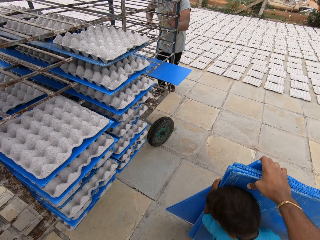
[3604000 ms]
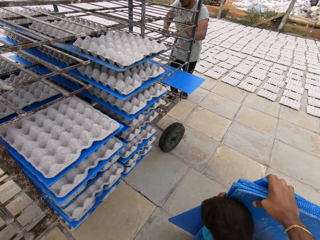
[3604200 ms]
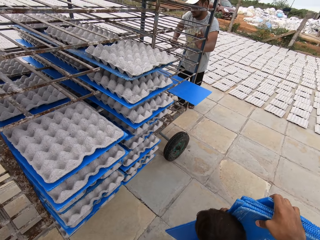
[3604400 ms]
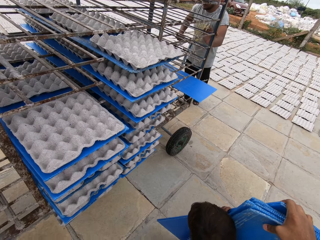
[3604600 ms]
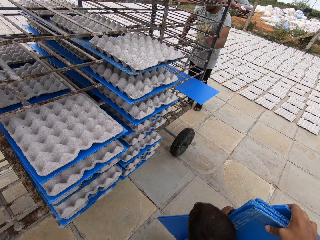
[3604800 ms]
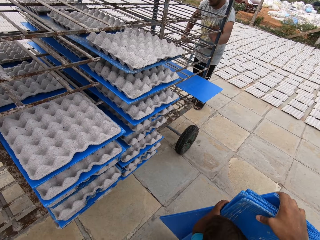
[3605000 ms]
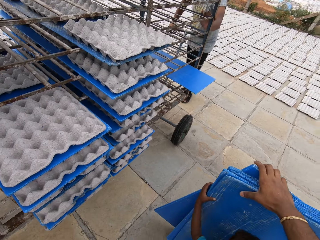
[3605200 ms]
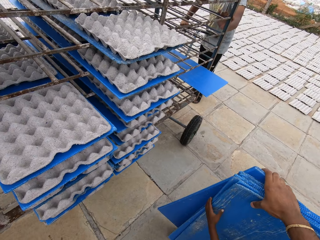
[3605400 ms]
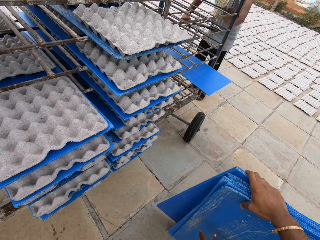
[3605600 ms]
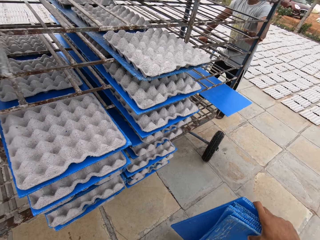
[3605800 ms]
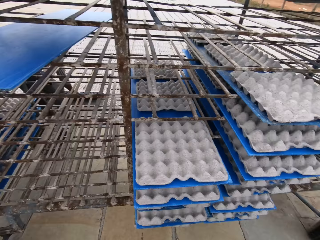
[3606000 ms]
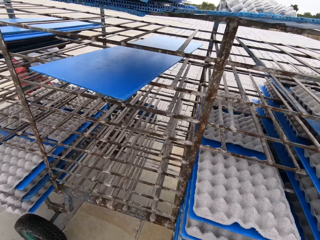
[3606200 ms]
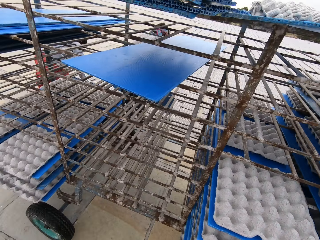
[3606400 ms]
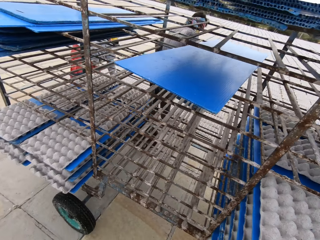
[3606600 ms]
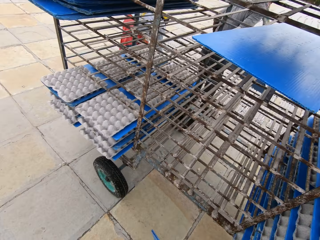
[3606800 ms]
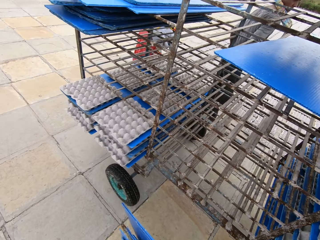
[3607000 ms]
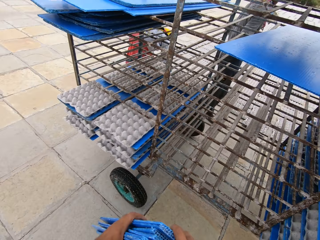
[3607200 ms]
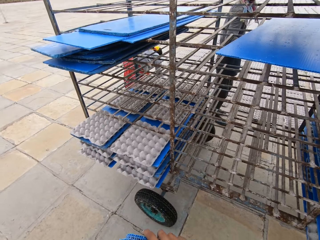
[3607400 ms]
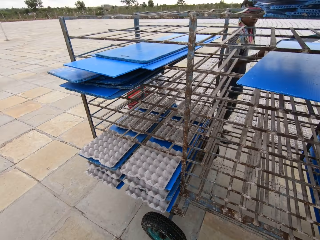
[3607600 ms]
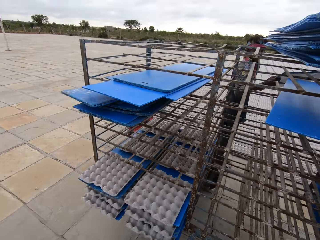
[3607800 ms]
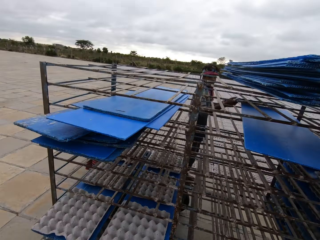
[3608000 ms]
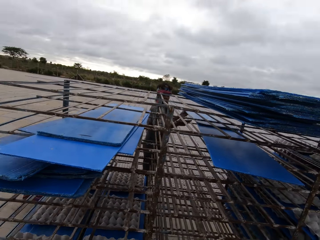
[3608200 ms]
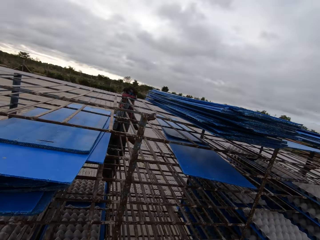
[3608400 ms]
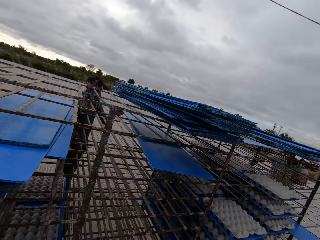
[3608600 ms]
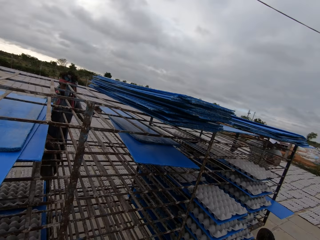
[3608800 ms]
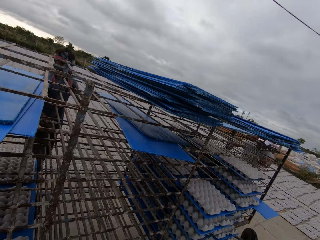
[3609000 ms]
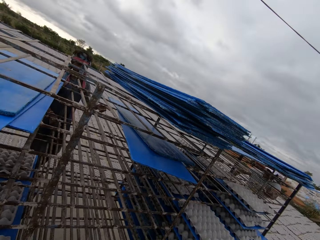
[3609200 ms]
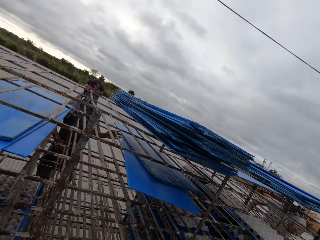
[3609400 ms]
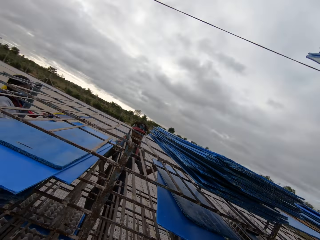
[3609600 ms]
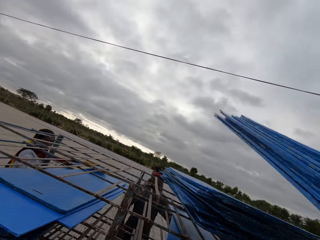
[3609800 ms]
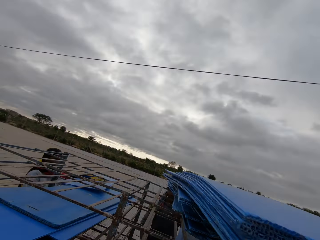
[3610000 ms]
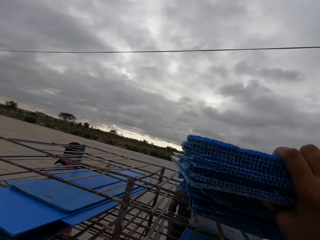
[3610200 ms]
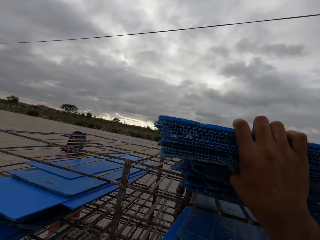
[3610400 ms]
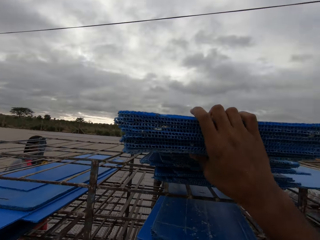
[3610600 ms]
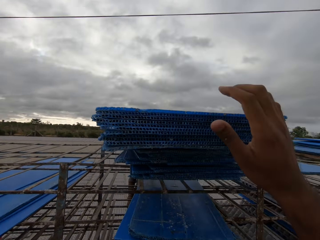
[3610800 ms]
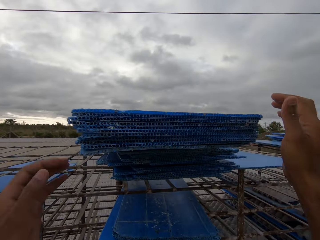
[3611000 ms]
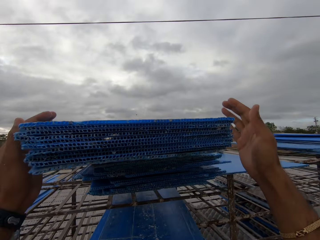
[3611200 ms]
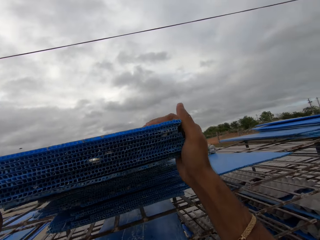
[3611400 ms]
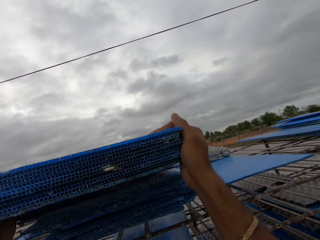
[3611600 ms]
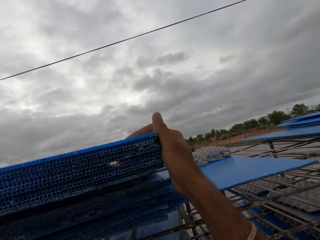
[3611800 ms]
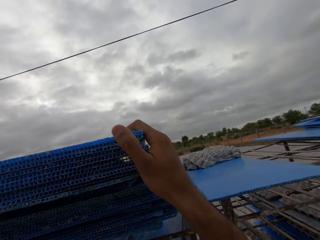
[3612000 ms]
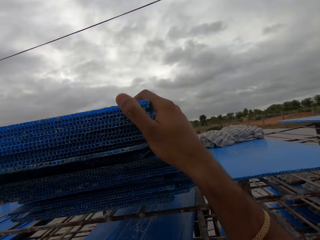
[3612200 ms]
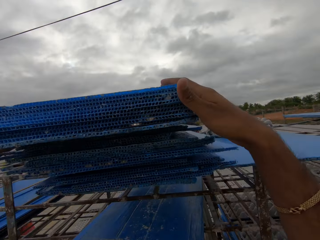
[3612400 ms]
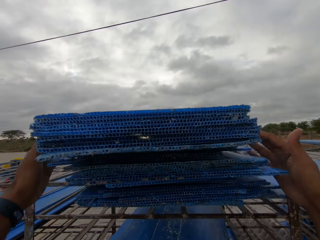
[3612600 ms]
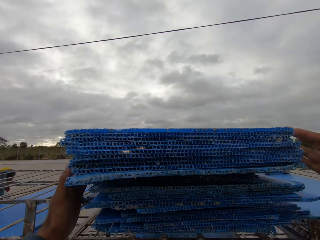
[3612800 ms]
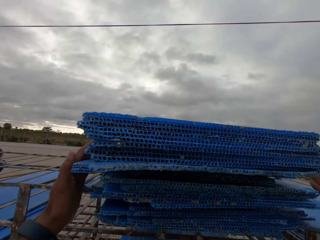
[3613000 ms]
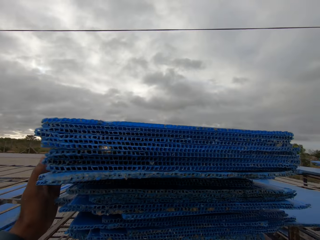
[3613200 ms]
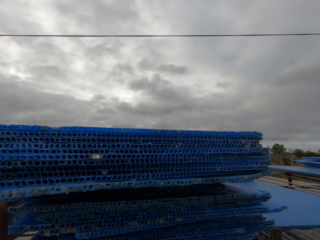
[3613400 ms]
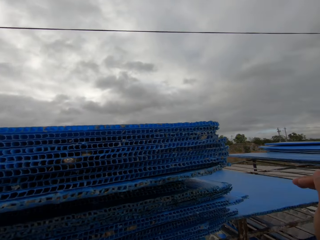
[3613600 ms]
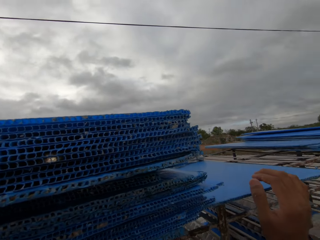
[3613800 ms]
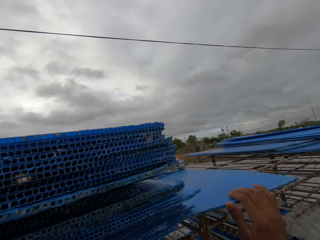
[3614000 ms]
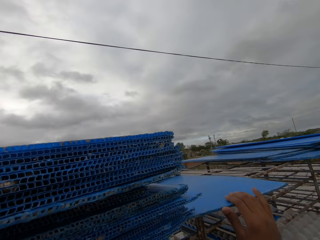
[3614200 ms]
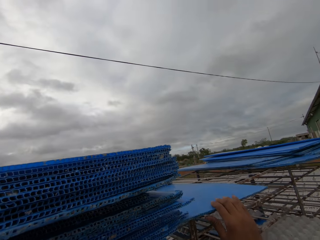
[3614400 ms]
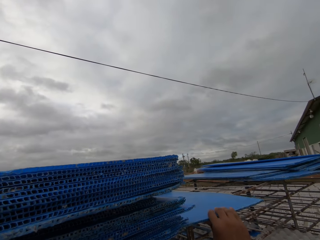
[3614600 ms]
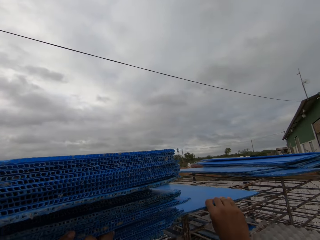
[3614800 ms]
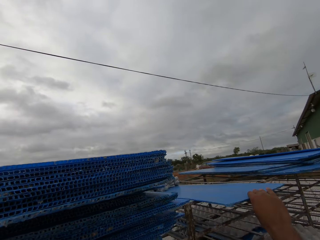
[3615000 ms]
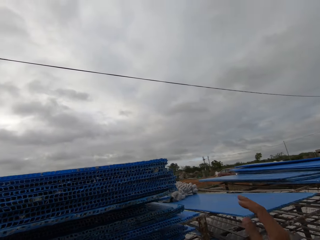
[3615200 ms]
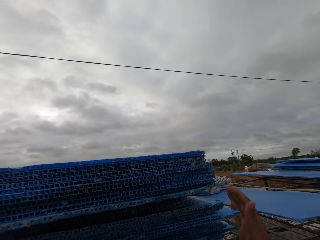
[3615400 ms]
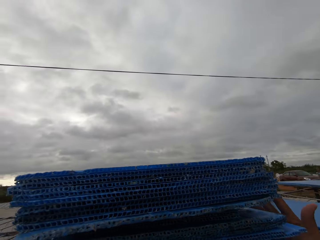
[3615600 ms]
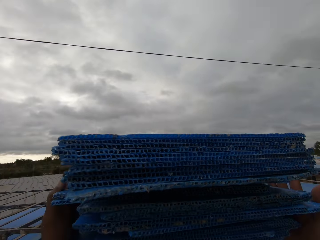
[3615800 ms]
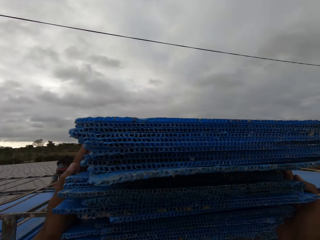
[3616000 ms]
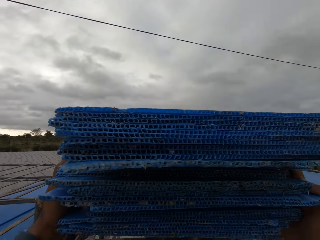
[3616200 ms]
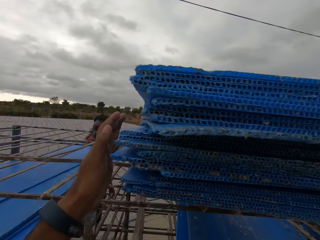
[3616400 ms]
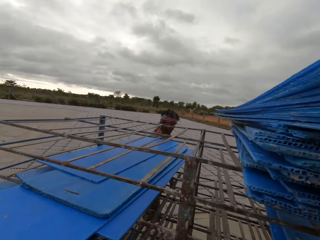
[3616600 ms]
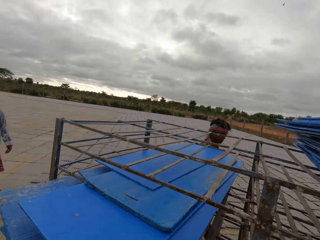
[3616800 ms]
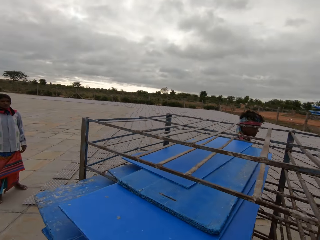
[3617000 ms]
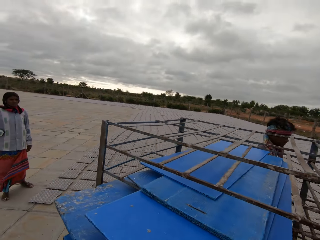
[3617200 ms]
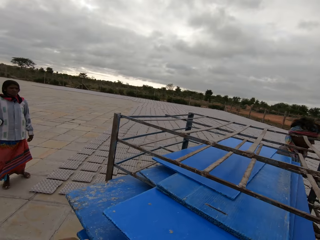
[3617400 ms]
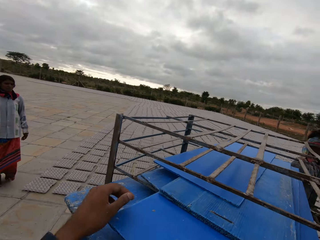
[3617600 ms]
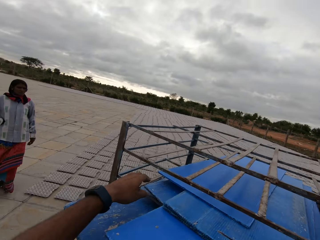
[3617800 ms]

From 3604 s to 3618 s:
The camera wearer collects the plastic tray from a boy with his right hand. A man places a plastic tray on the plastic tray in the trolley with his hands. The man takes his right hand off the plastic tray. The camera wearer places the plastic tray on the trolley with his right hand. A woman places the plastic tray on some plastic trays in the trolley with her hands. The camera wearer arranges the plastic tray on the trolley with his hands. He holds the plastic tray on the trolley with his right hand. He adjusts the plastic tray on the trolley with his right hand. He arranges the plastic tray on the trolley with his hands.

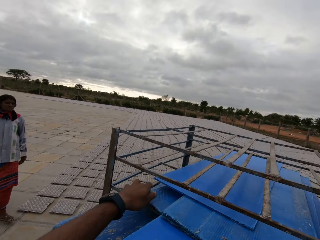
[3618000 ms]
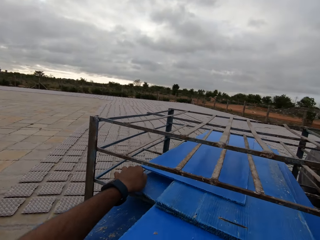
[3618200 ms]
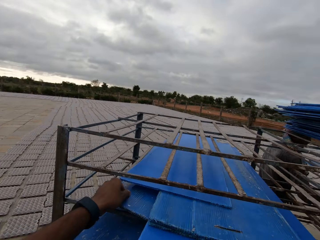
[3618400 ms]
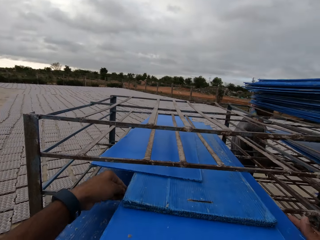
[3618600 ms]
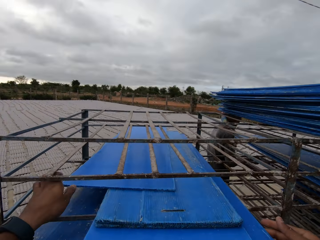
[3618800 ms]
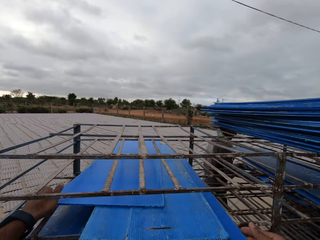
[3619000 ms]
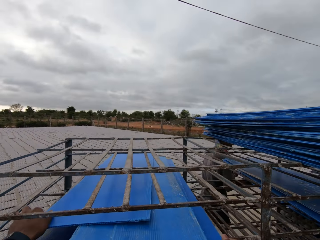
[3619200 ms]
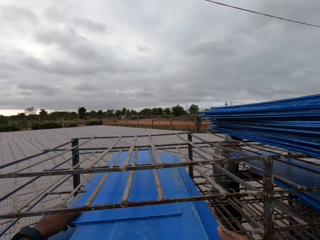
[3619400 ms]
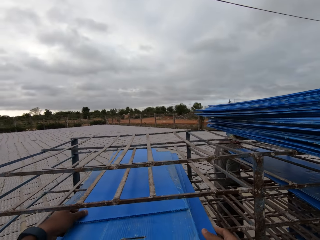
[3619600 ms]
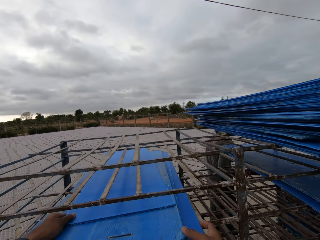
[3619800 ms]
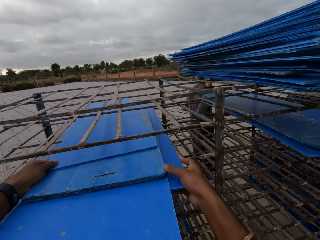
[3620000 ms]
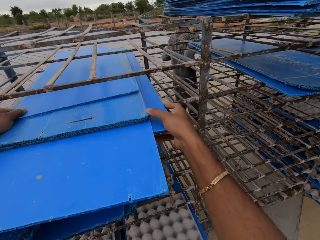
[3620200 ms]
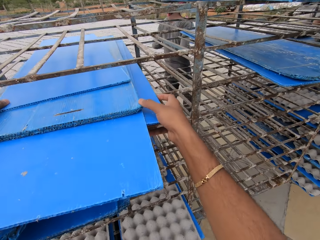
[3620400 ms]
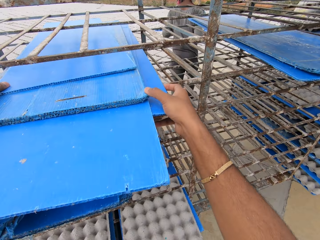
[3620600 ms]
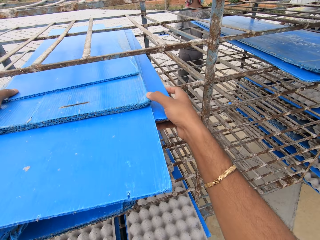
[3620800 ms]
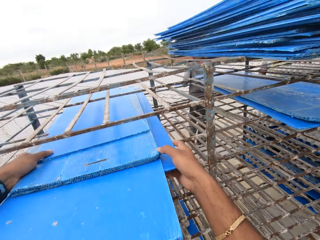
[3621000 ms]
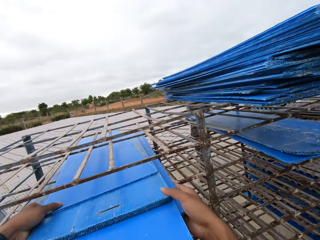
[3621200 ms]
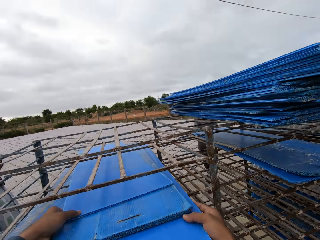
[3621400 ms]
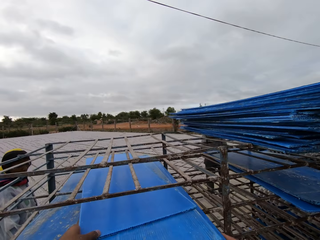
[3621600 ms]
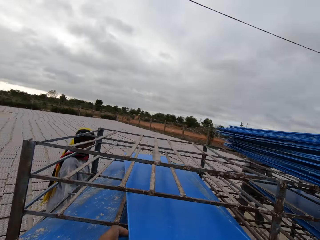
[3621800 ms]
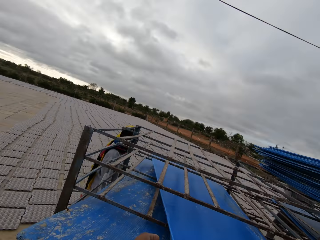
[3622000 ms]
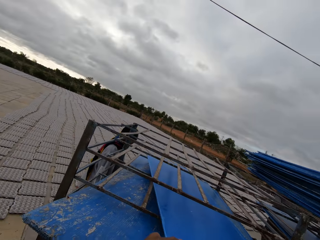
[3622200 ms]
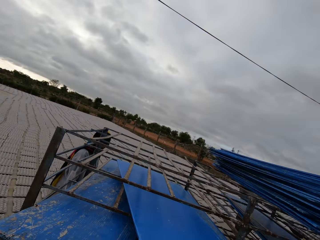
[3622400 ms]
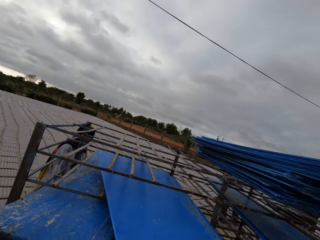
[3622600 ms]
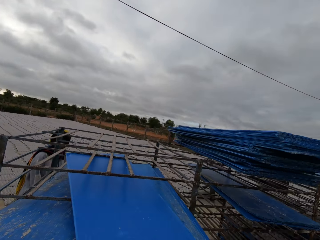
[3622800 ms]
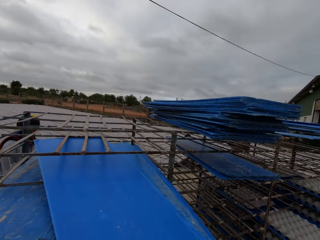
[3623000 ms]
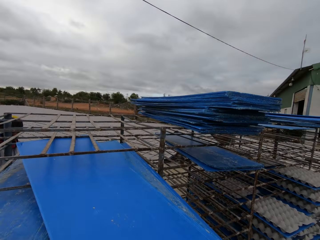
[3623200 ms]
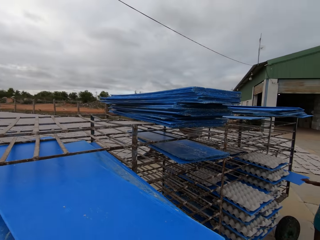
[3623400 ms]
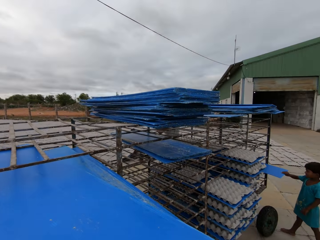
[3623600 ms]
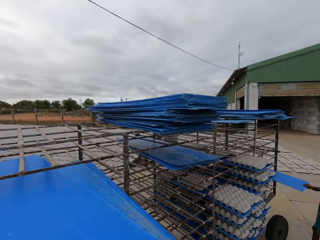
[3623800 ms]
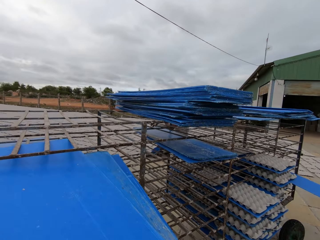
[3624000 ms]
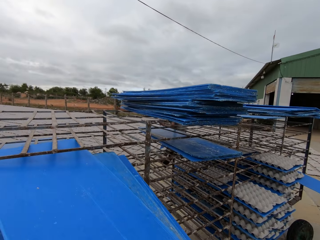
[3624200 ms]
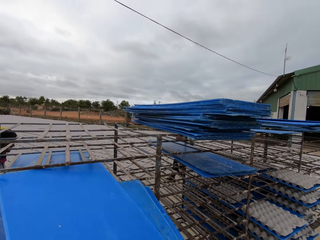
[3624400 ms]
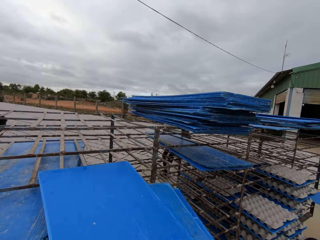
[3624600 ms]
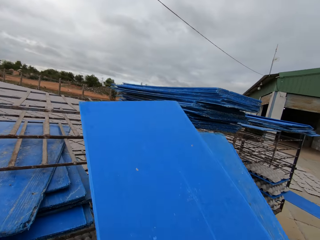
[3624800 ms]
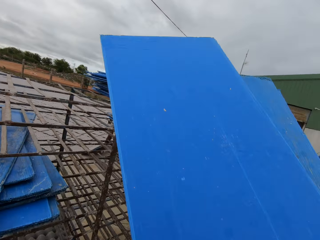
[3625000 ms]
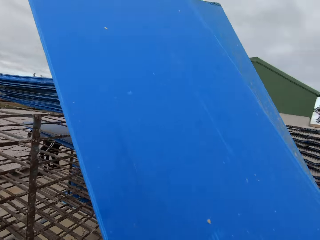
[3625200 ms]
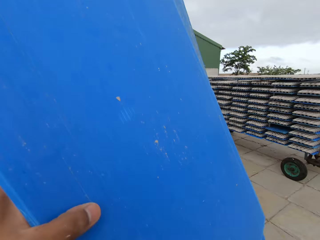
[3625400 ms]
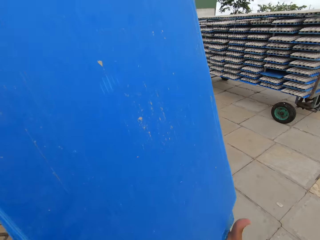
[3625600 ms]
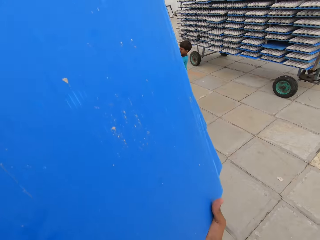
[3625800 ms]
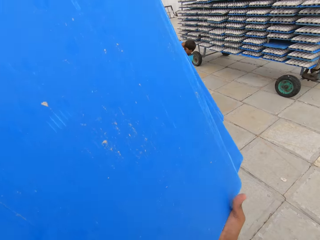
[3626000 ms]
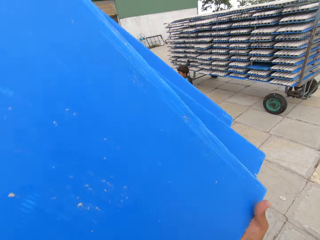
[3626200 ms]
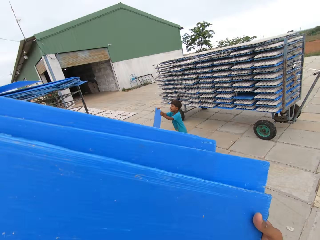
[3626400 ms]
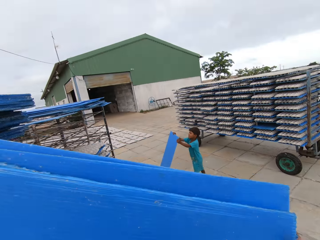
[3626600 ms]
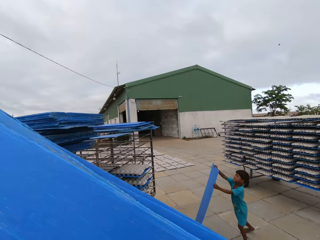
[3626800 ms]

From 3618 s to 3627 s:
The camera wearer holds a plastic tray in the trolley with his left hand. He arranges some plastic trays in the trolley together with his hands. He picks up egg caskets. He pulls out some plastic trays from the trolley with his hands. A boy pulls out a plastic tray from the trolley with his right hand. A man puts the crates on the plastic tray in his hands on the ground. The camera wearer arranges the egg caskets on the trolley. The boy holds the plastic tray with both hands.
